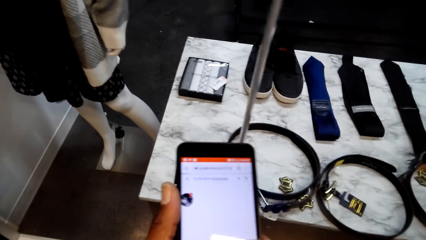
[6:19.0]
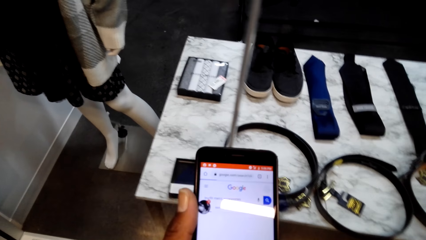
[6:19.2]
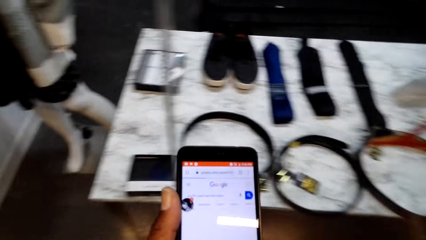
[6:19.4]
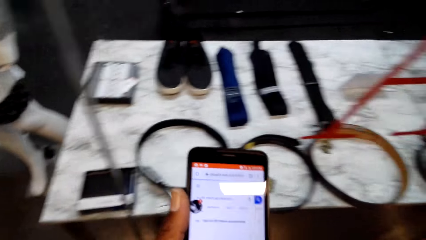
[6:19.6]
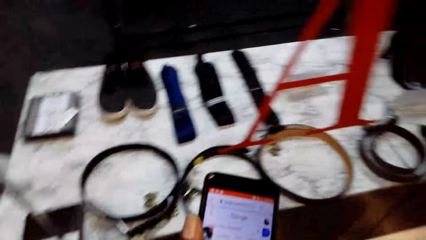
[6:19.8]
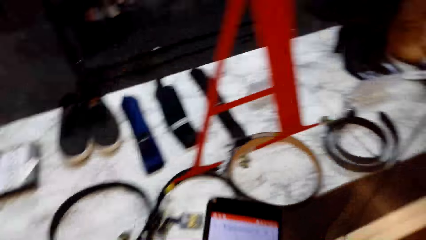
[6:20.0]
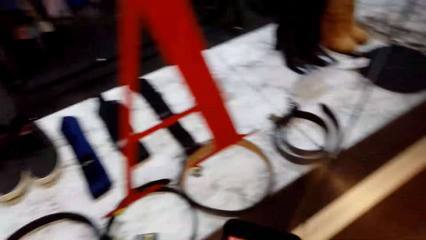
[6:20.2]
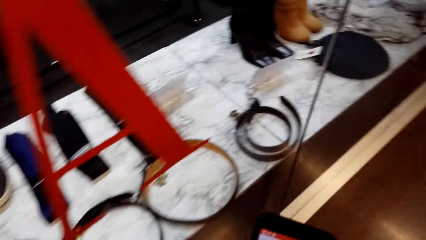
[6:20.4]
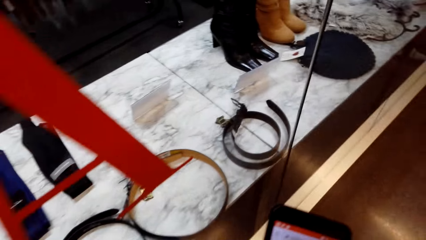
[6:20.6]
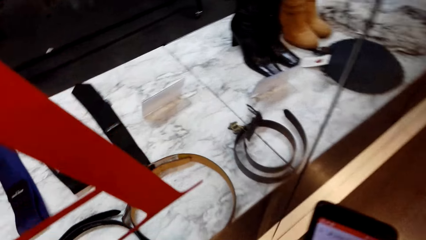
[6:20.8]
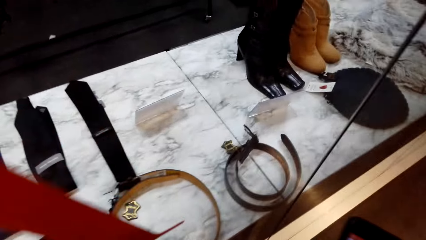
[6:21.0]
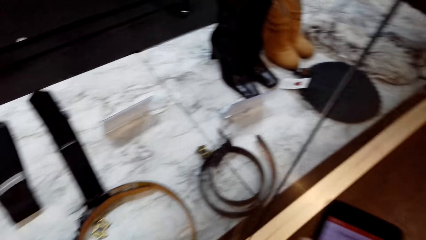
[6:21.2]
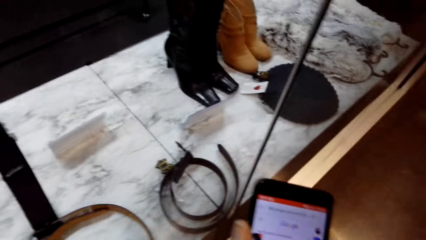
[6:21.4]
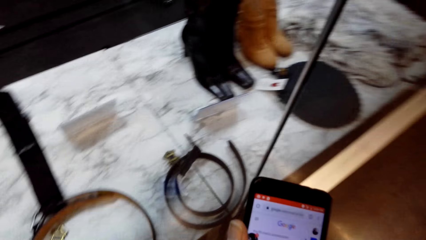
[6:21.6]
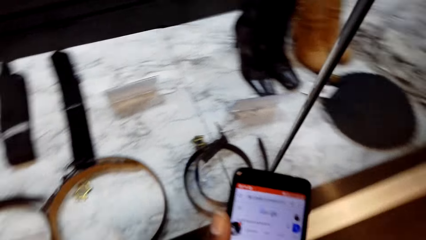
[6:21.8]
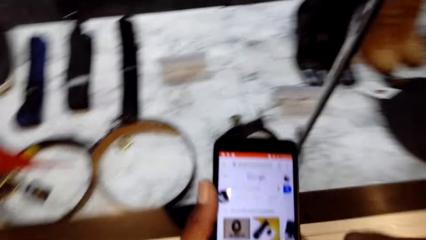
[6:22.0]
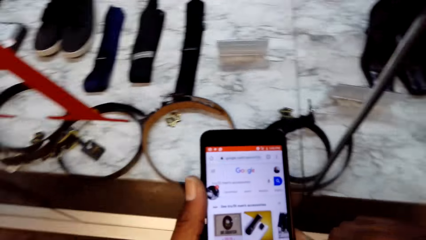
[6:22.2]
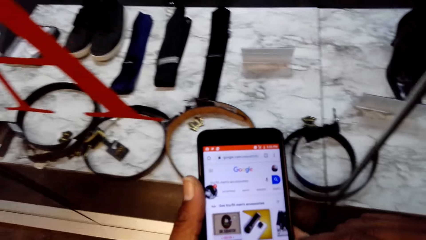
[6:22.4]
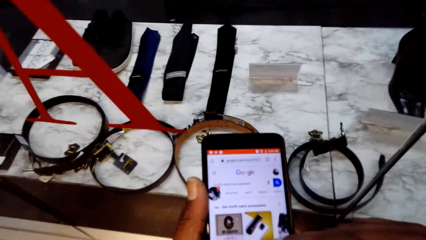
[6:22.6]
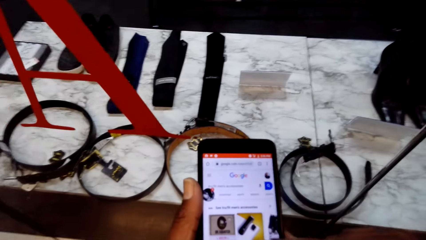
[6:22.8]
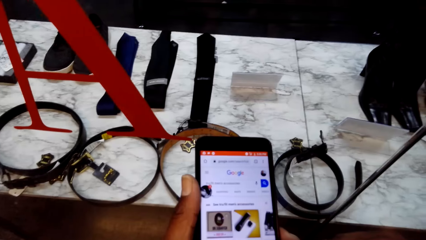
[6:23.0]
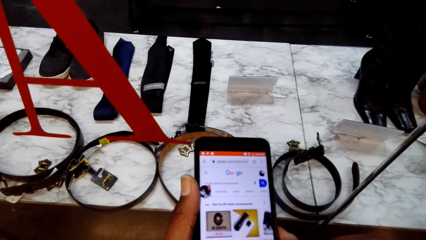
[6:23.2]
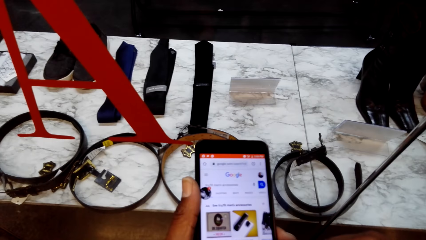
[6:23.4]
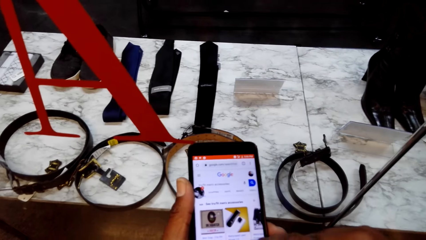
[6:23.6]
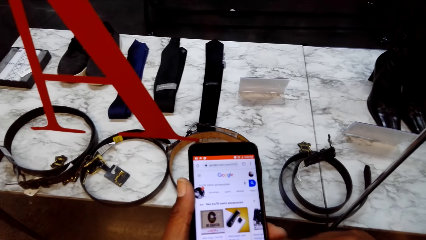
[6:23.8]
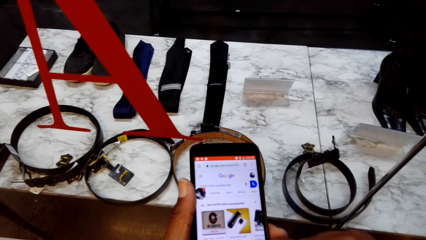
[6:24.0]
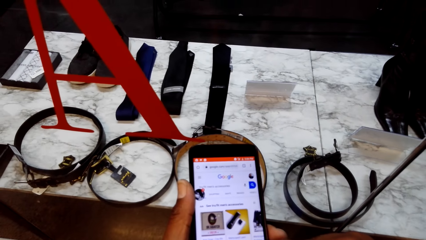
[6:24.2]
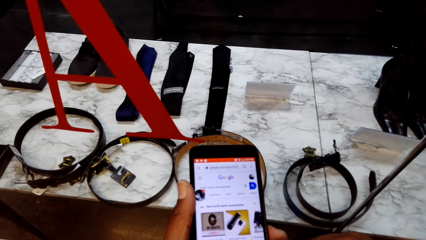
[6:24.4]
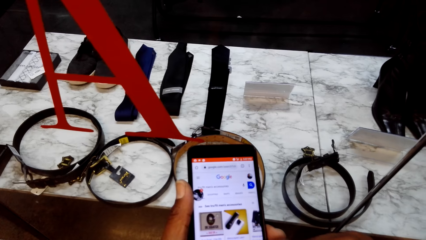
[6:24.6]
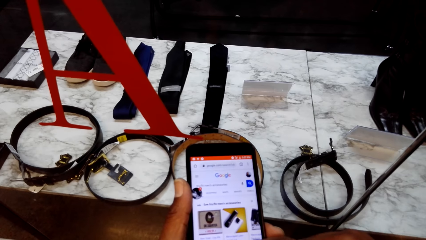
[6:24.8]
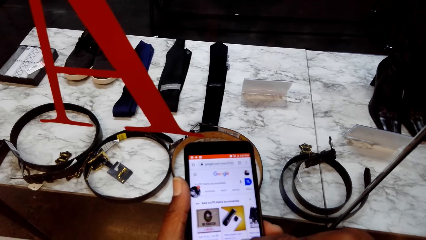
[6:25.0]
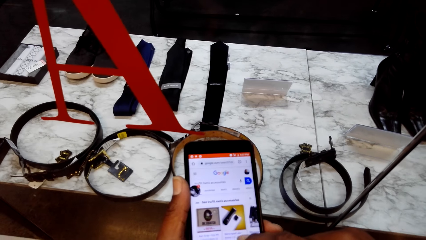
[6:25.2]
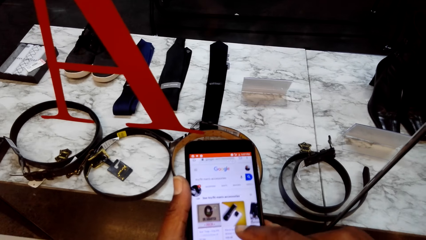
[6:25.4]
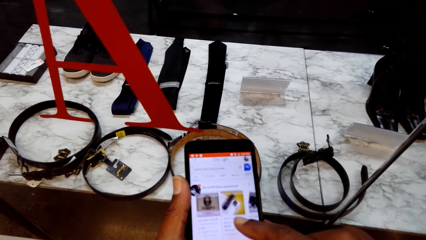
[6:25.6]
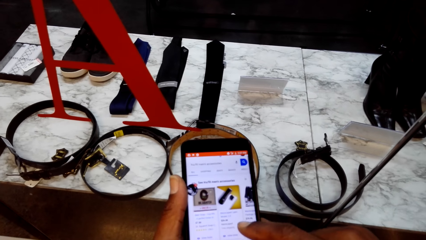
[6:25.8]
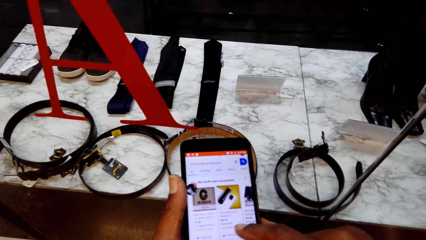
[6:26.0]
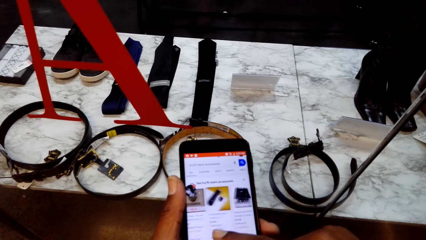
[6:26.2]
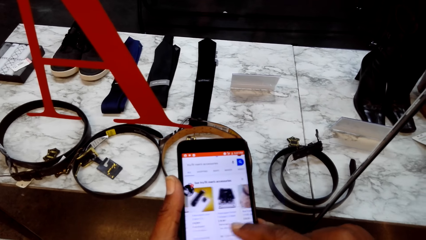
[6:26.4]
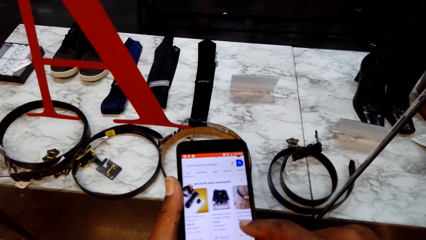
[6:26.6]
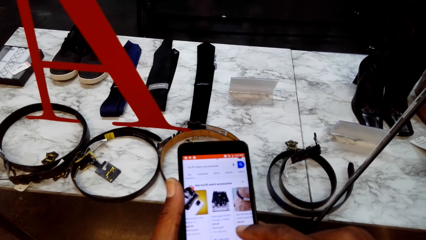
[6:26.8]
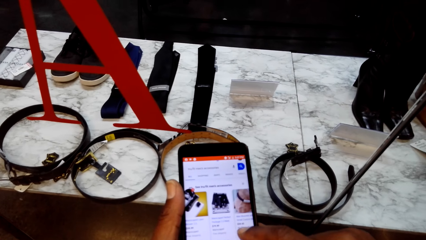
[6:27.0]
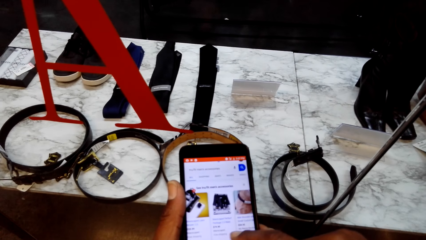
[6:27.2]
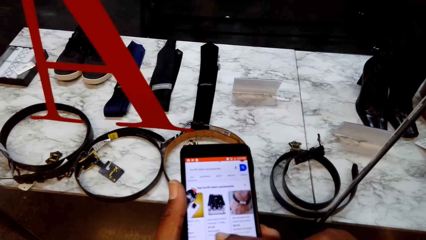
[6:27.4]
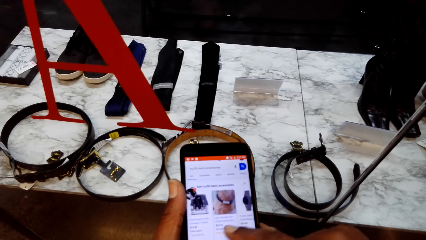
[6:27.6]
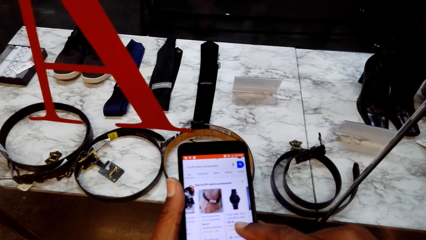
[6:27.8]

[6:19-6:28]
The camera wearer uses the phone. They walk around the store. They use the phone.

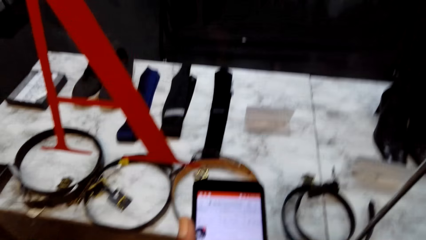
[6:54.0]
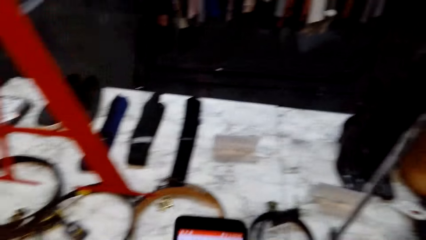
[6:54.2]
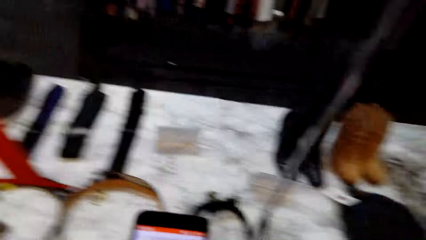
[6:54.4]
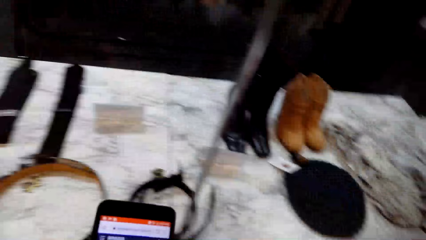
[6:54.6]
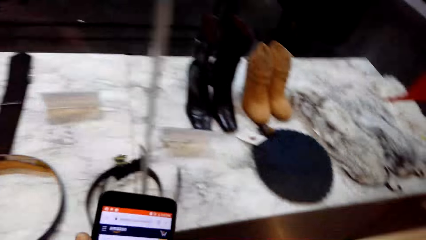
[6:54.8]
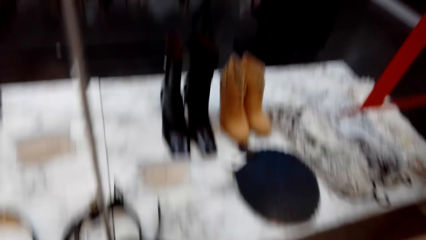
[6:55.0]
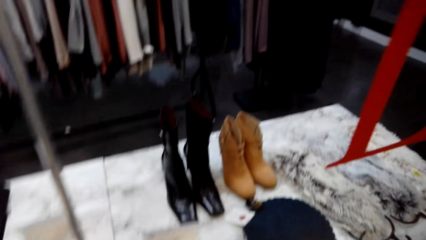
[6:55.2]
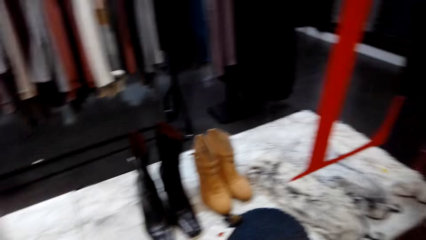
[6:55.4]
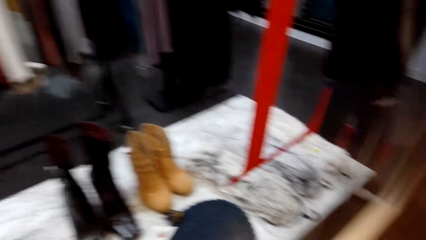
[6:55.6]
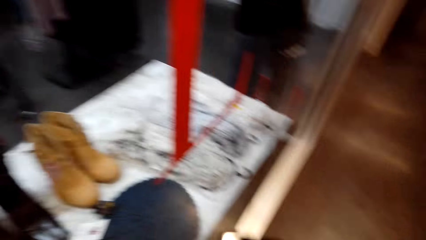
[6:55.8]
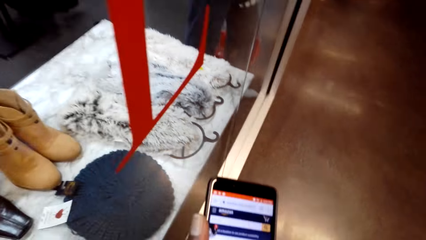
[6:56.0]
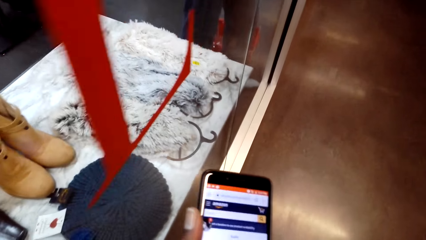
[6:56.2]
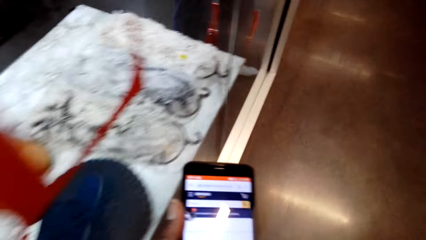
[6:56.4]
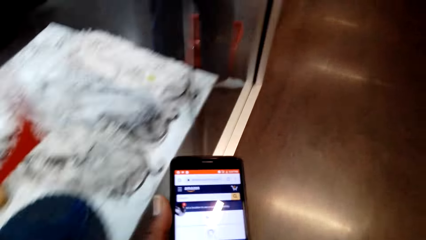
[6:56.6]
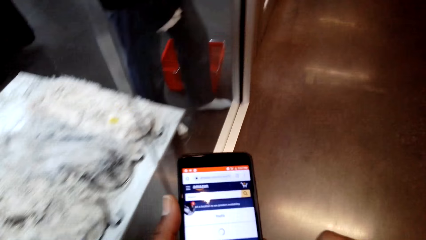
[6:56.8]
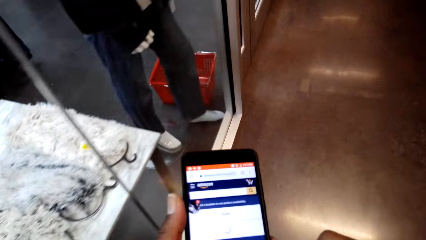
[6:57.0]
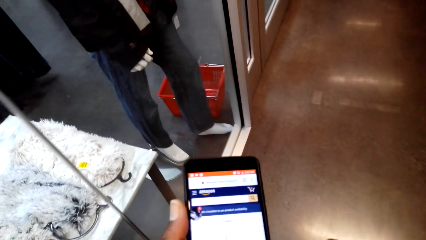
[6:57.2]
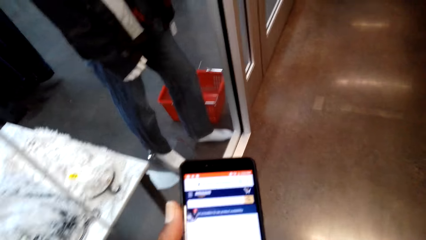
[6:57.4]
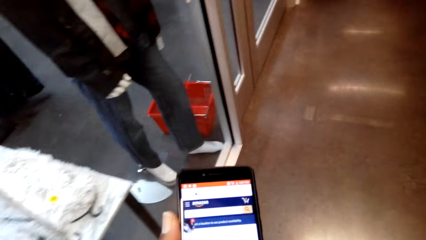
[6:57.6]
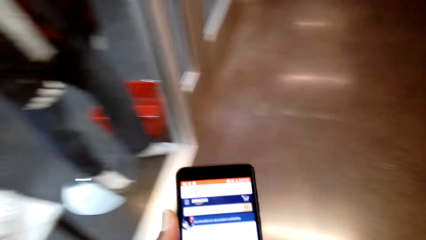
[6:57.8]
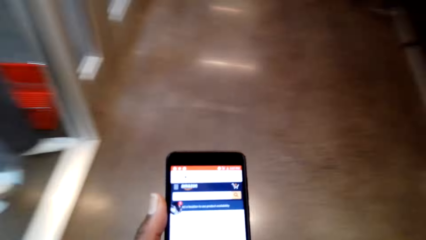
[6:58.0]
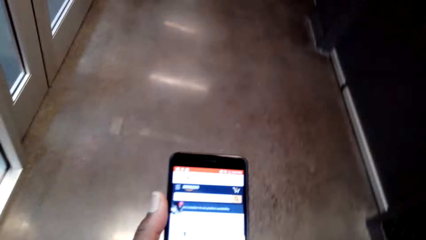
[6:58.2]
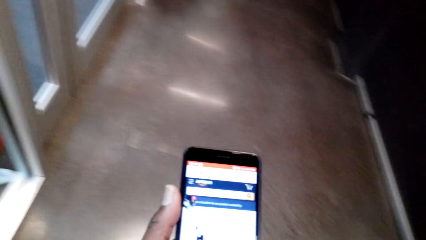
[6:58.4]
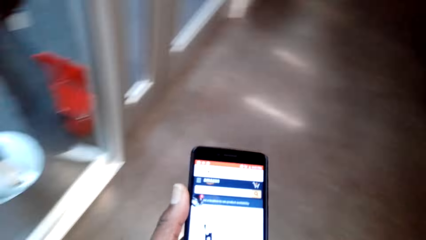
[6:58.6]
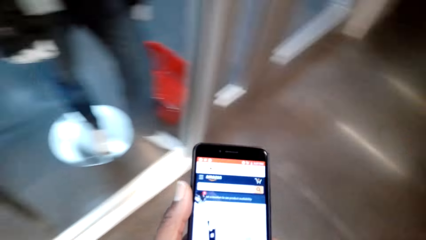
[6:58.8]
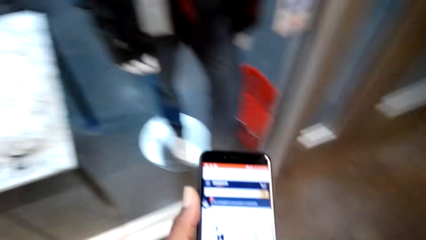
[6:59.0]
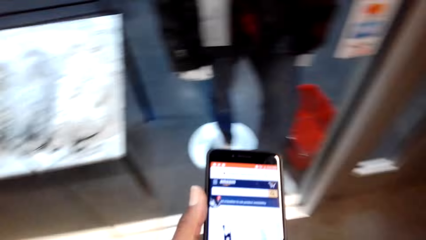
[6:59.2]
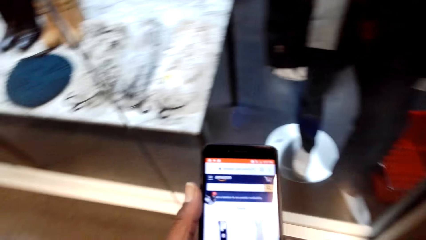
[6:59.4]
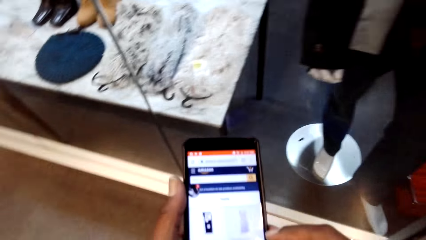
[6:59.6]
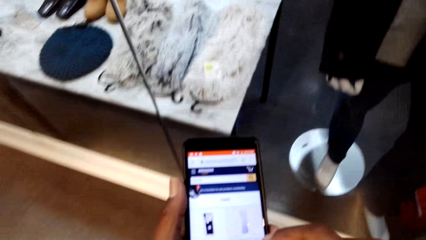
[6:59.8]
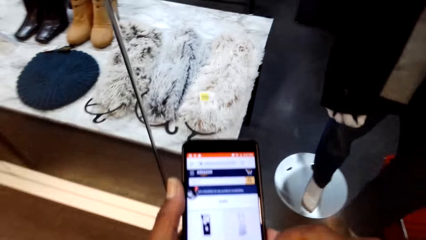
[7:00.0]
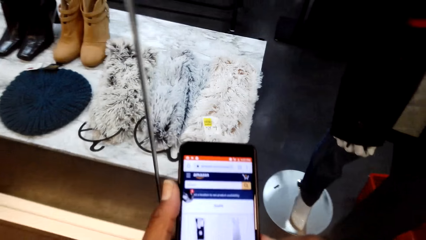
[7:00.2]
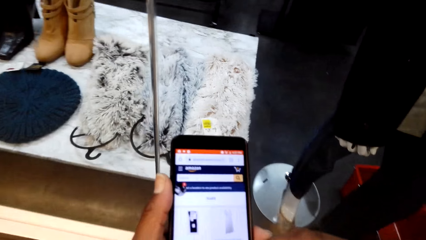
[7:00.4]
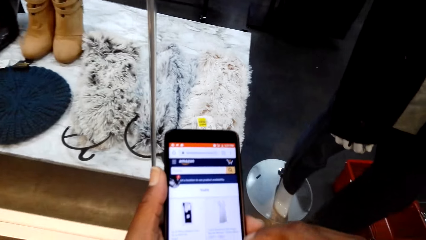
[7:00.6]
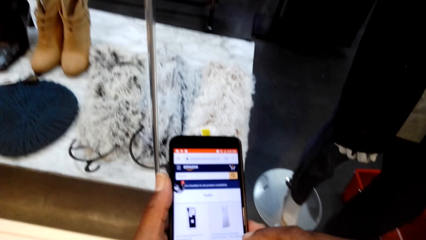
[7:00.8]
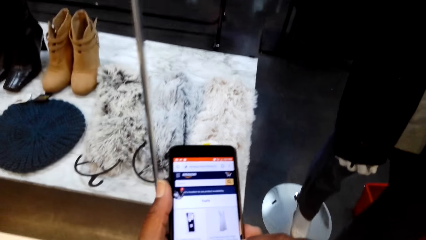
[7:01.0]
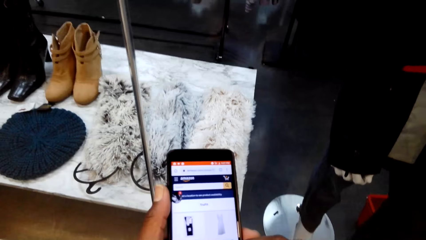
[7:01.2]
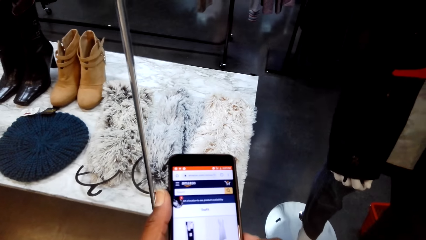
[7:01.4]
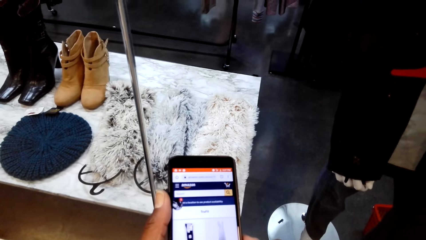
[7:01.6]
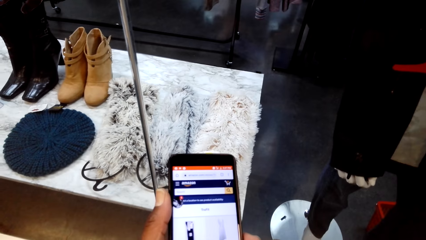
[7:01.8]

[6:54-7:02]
The camera wearer uses the phone. They walk around the store. They scroll the phone.
